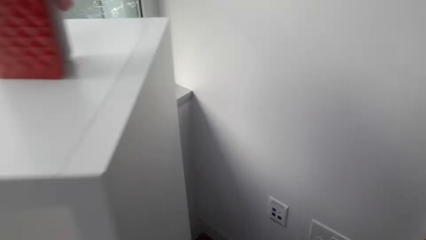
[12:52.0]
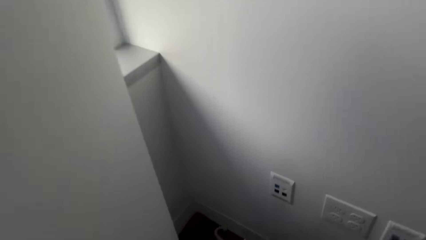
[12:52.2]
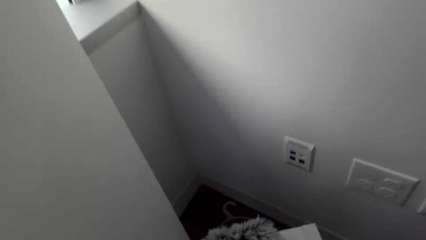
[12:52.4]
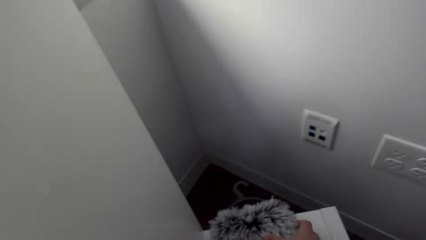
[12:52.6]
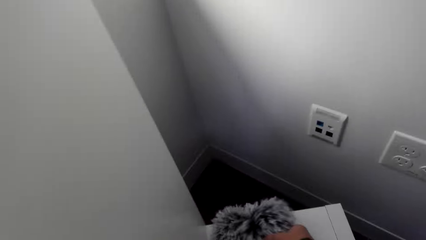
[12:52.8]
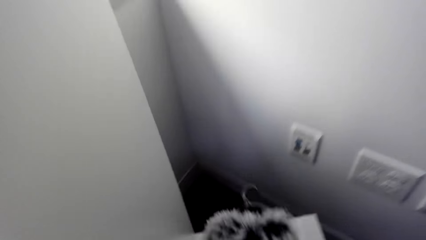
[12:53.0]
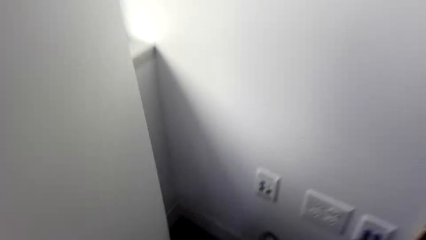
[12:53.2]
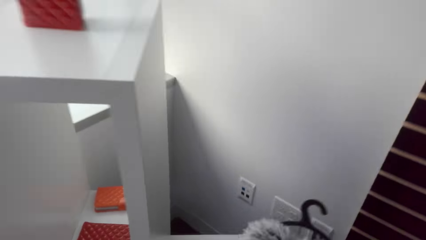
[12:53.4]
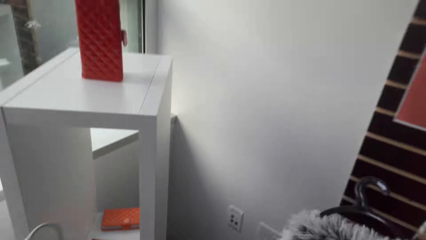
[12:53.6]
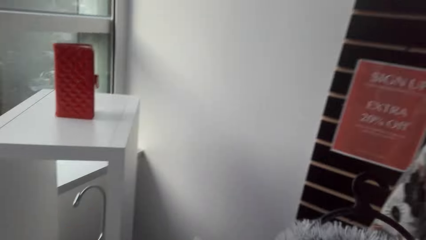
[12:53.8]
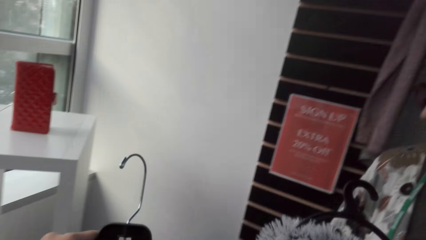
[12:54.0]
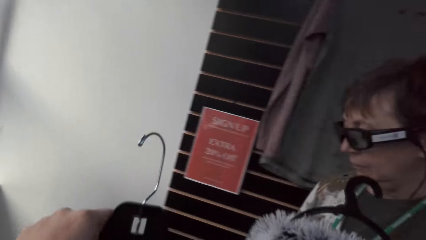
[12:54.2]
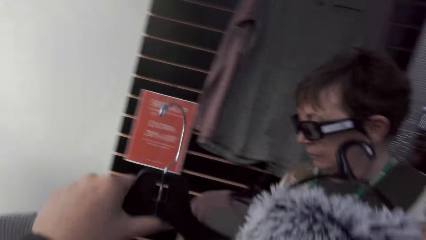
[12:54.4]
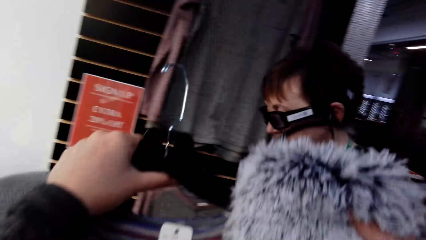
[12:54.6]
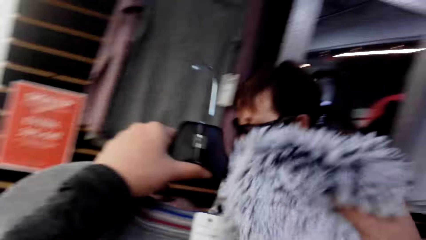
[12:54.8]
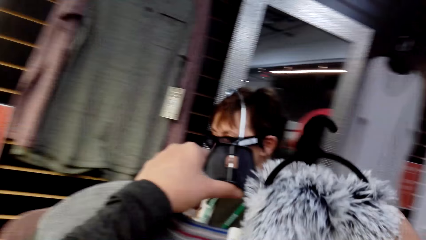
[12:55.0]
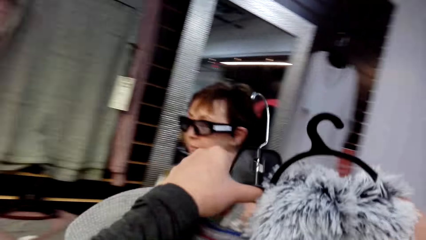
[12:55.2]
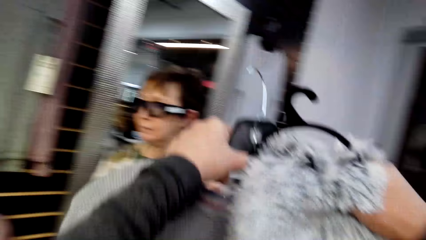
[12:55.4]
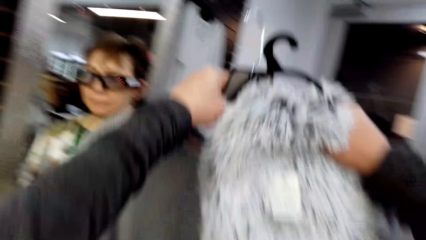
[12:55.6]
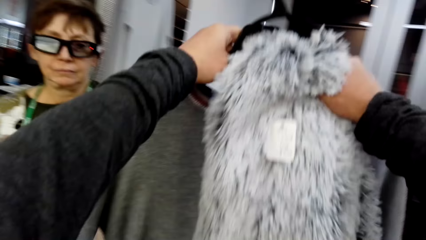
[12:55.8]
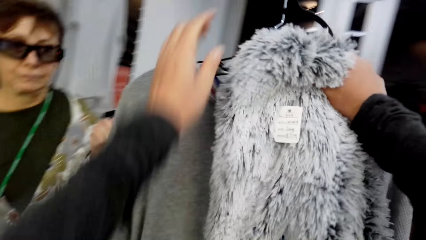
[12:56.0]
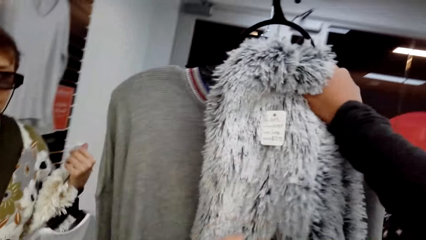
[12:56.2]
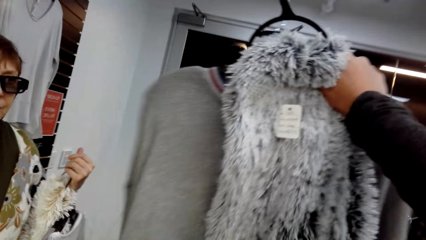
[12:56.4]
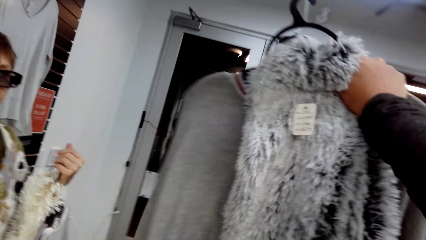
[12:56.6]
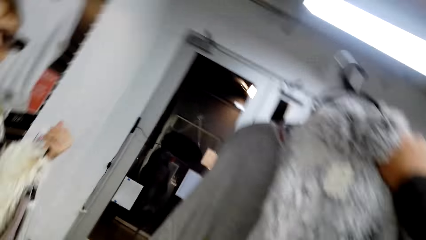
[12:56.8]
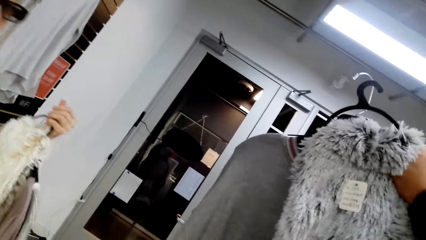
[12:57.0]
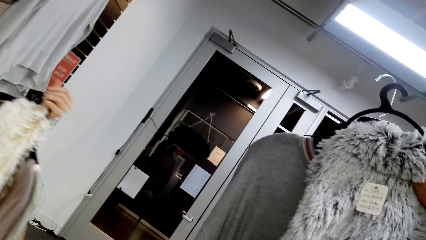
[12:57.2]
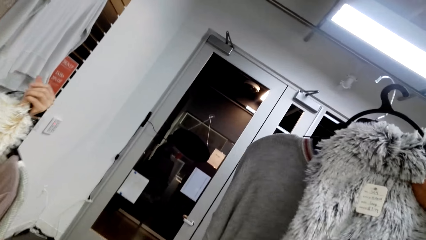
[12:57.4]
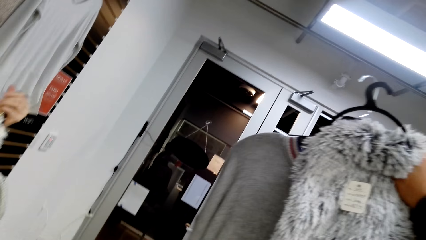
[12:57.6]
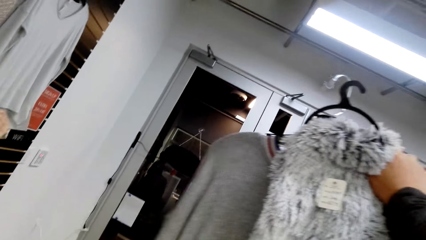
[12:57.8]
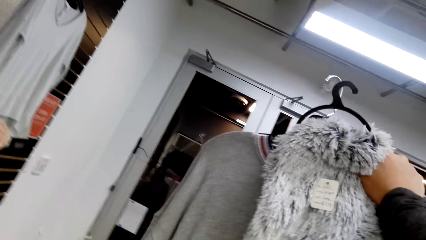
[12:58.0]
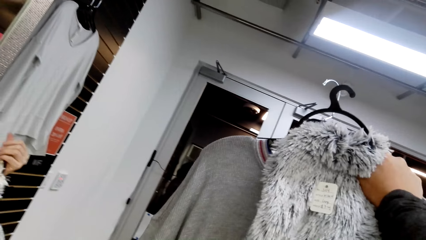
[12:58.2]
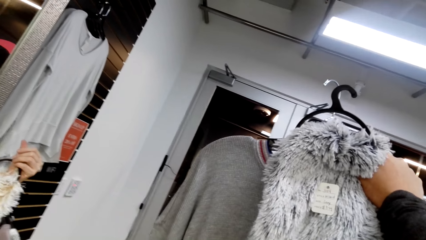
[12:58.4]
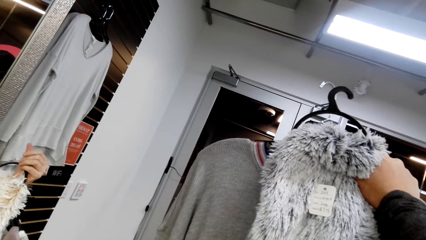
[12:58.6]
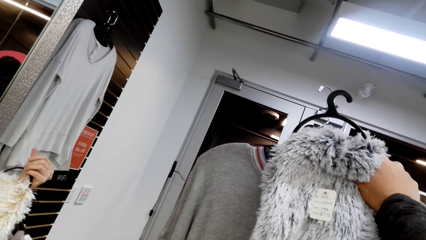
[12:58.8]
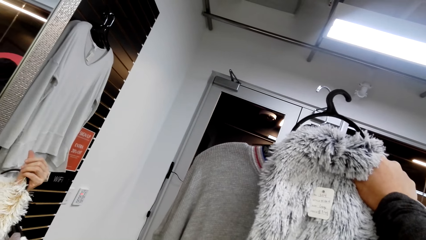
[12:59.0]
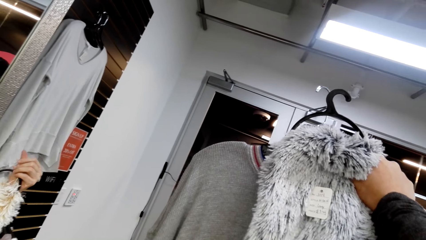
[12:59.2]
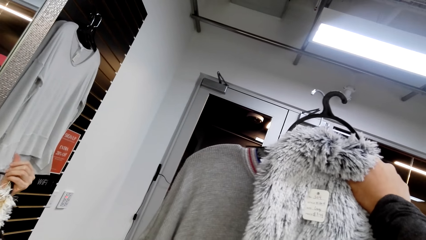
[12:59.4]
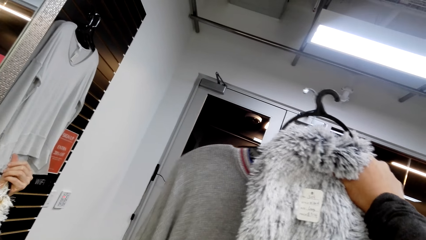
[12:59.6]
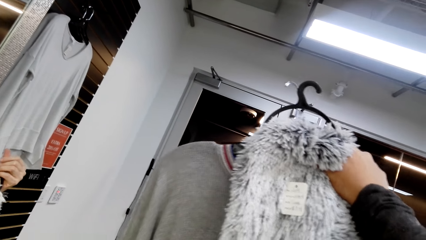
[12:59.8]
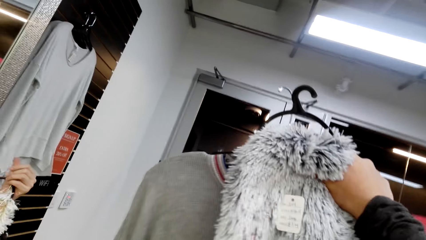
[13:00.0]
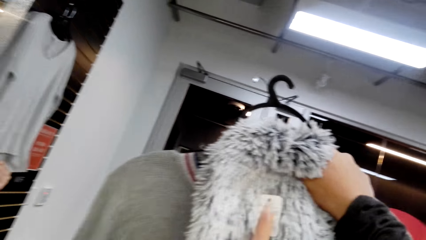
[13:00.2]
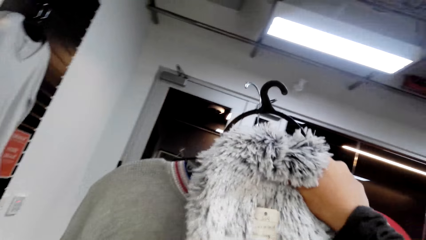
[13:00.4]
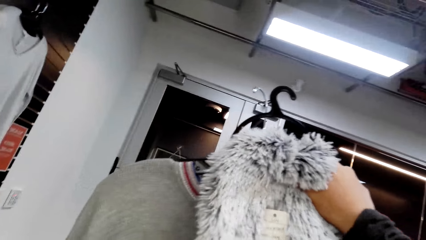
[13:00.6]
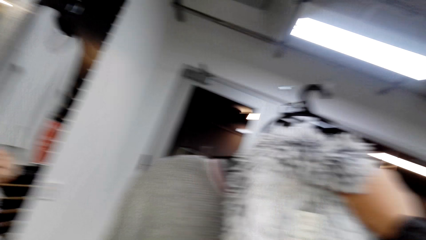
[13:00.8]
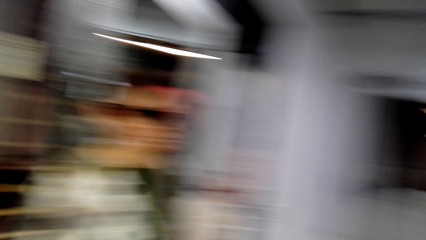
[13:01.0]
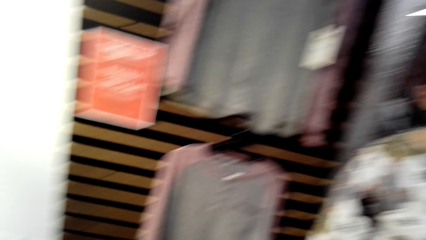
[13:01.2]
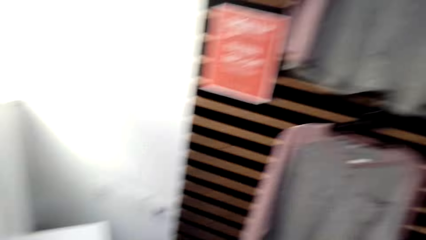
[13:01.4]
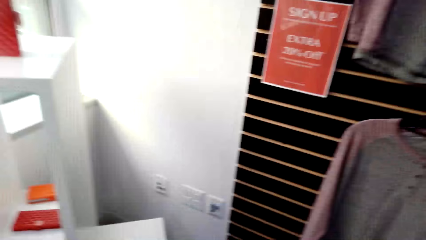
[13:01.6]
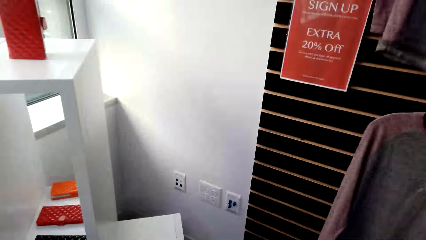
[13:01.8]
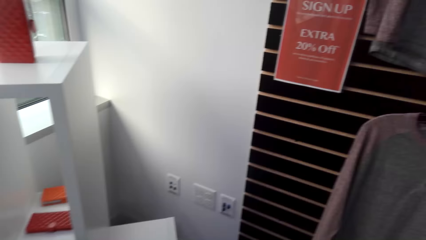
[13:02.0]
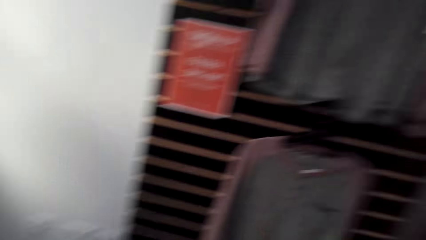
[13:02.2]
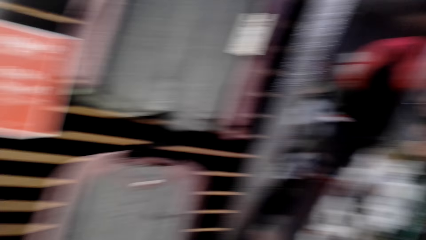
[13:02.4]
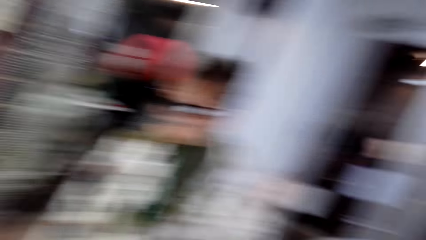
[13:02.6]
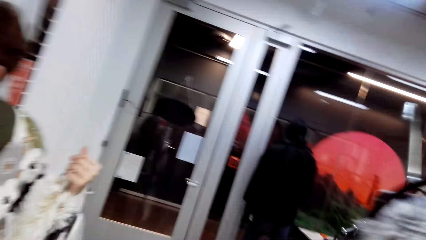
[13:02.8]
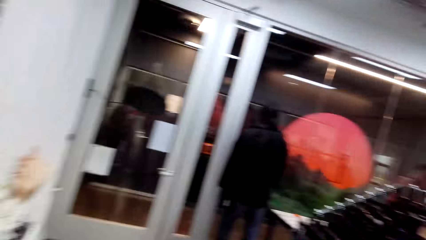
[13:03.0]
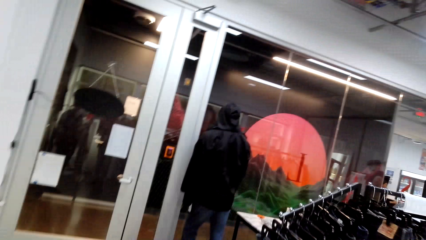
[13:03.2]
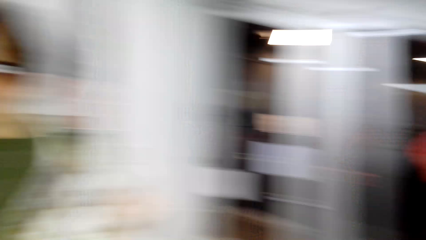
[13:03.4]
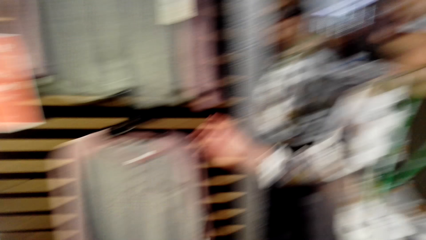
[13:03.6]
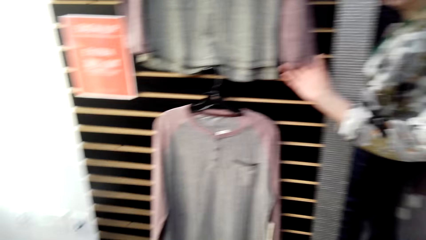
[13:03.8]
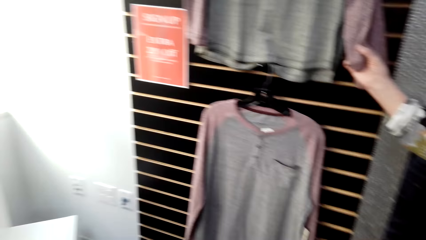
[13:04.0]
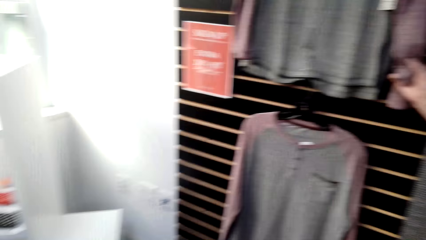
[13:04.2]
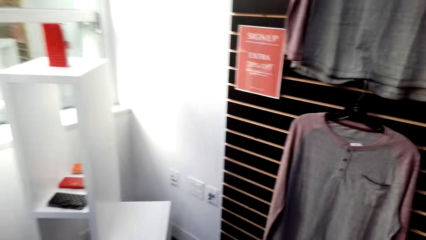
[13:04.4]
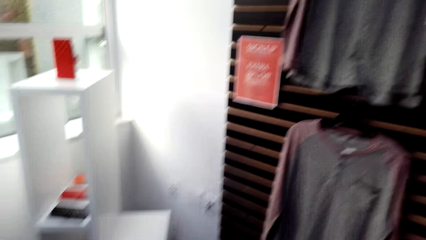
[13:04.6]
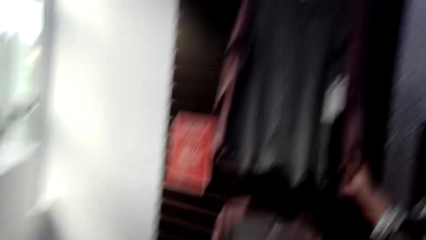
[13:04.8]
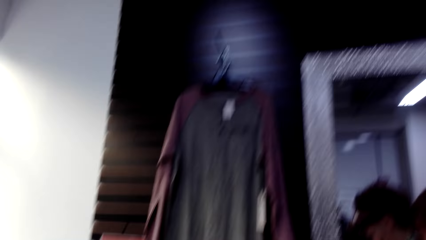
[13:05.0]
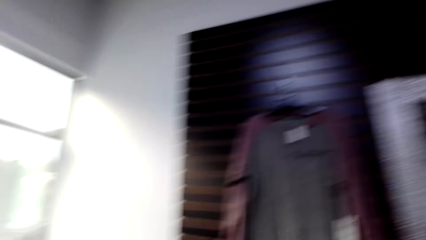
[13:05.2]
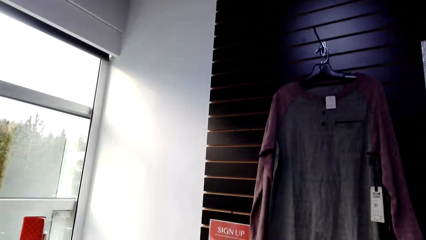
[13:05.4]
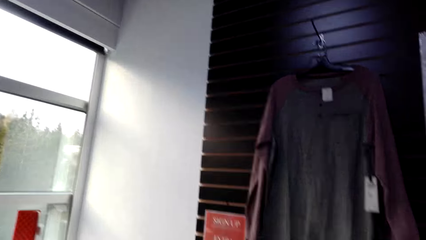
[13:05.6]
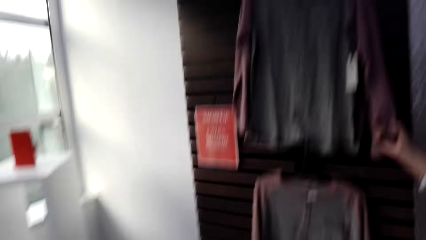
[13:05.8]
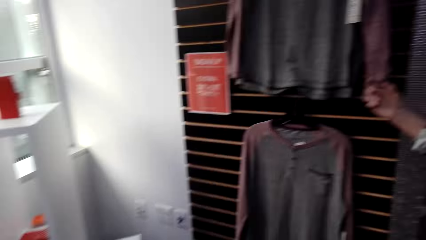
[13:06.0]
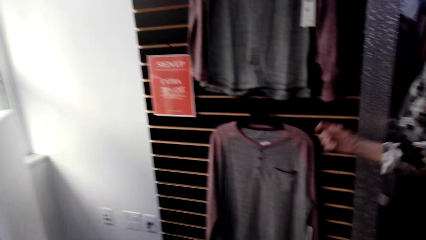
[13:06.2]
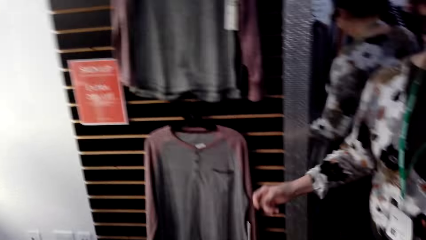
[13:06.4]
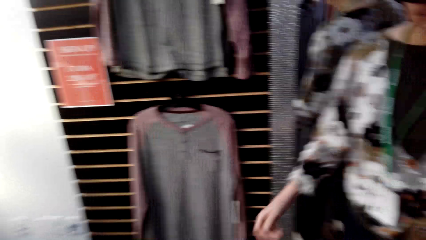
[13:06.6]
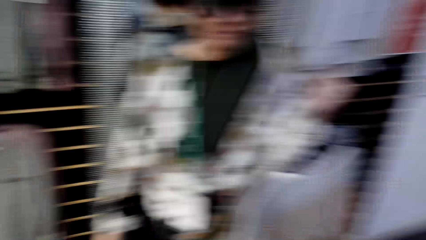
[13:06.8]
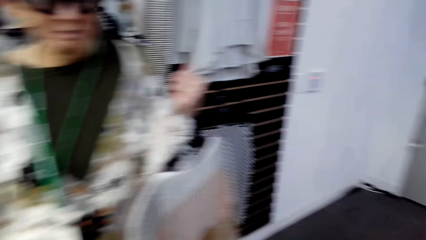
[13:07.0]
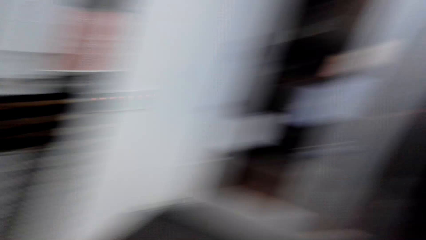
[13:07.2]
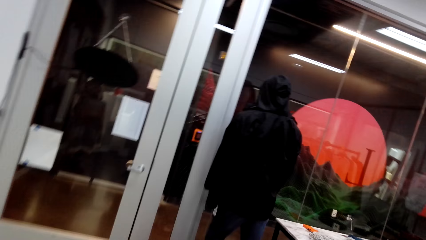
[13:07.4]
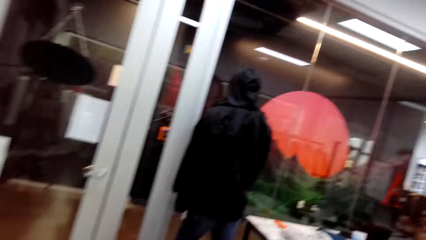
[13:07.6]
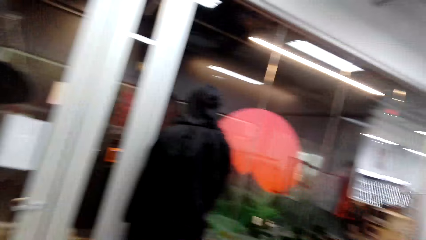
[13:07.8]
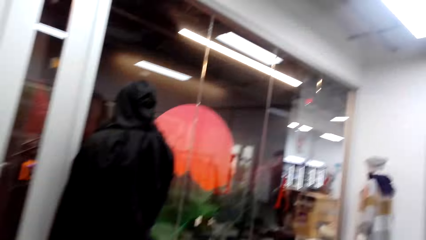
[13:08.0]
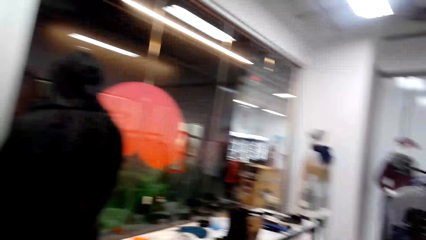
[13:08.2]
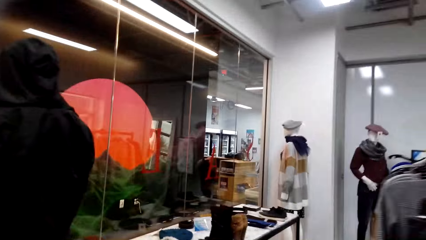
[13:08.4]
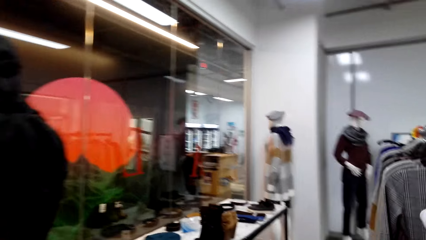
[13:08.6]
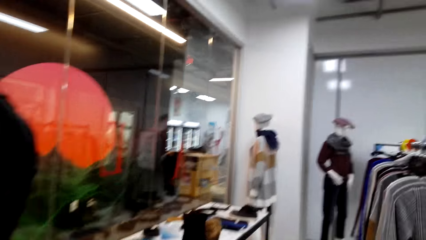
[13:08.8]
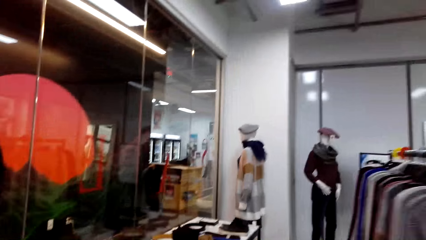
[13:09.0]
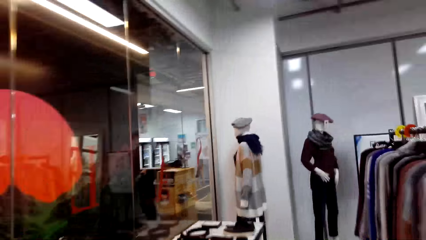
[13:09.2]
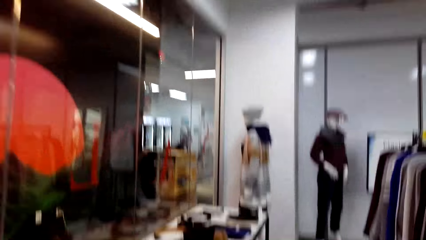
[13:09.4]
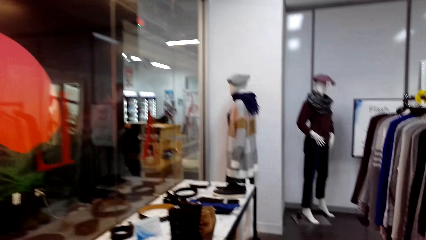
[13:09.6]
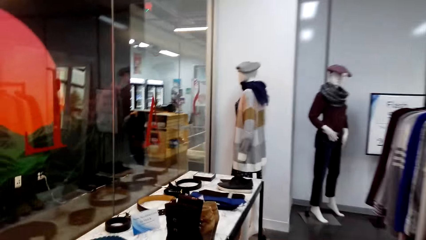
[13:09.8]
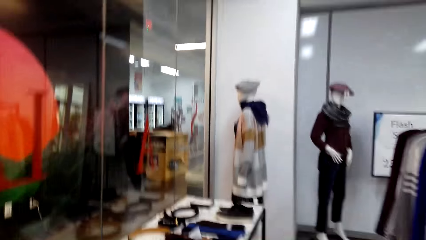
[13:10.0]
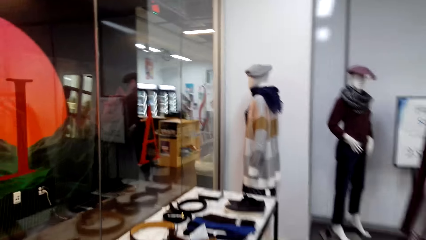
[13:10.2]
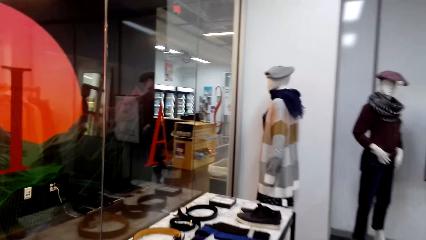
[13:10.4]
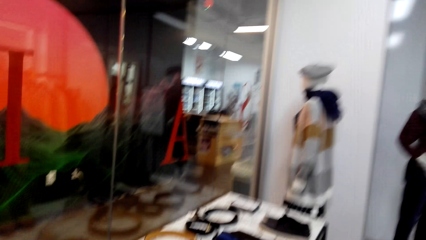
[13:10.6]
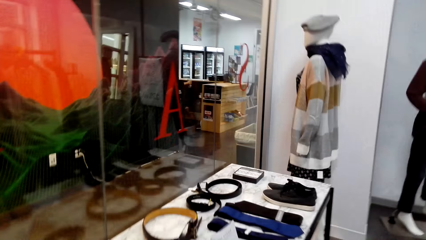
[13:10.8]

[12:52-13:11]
The camera wearer picks a scarf from the shelf. They compare the apparel. They look at clothes. They exchange the apparel to the other hand. They look around. A lady touches the apparel. The lady removes her hand from the apparel. The camera wearer moves around.
